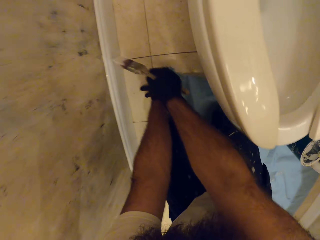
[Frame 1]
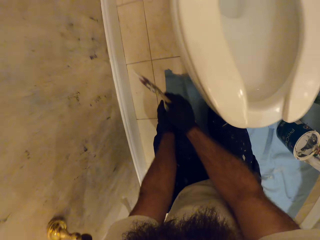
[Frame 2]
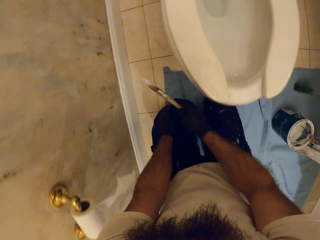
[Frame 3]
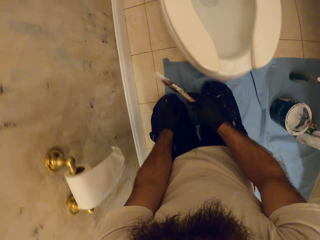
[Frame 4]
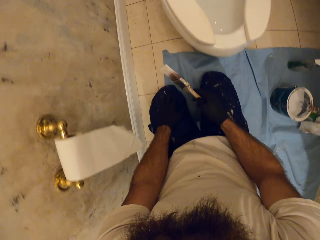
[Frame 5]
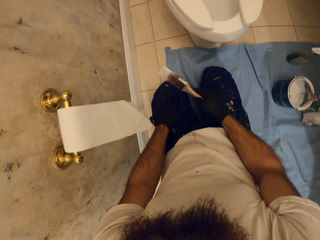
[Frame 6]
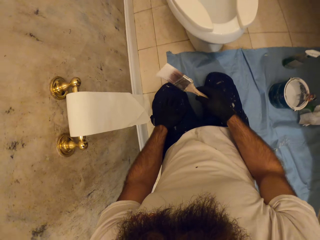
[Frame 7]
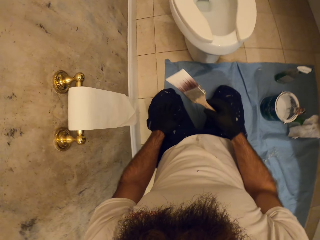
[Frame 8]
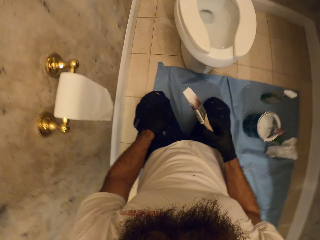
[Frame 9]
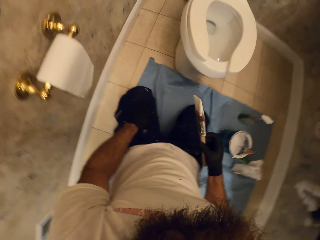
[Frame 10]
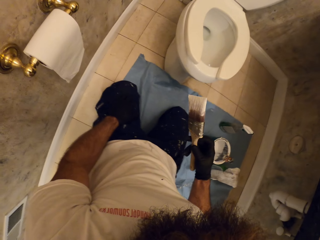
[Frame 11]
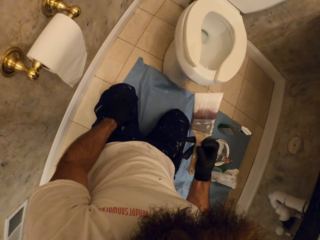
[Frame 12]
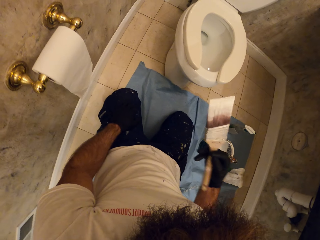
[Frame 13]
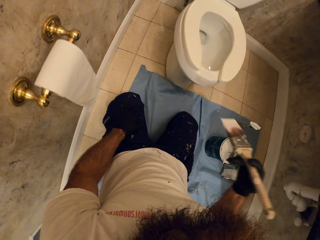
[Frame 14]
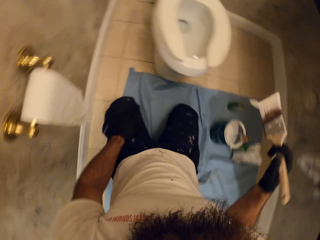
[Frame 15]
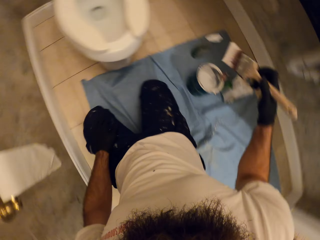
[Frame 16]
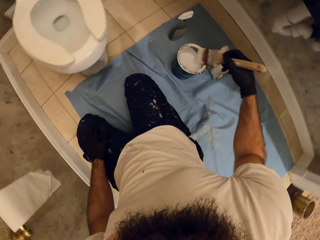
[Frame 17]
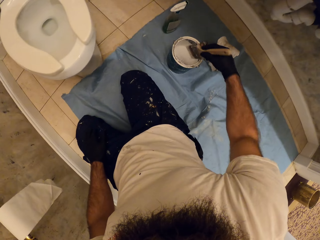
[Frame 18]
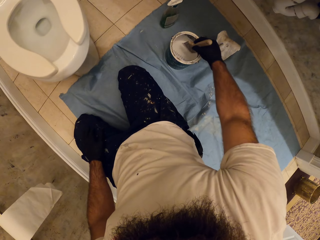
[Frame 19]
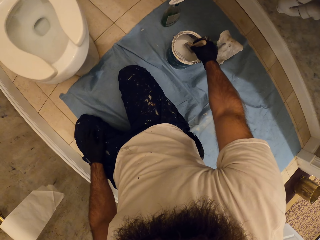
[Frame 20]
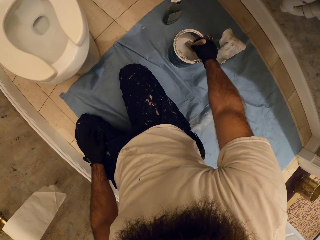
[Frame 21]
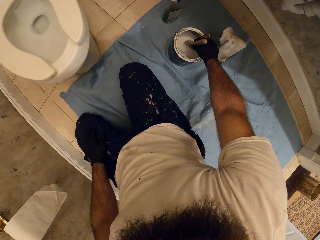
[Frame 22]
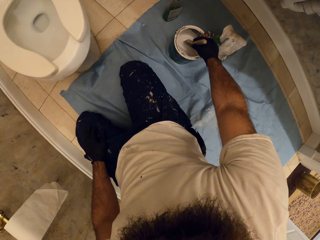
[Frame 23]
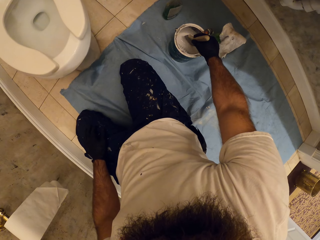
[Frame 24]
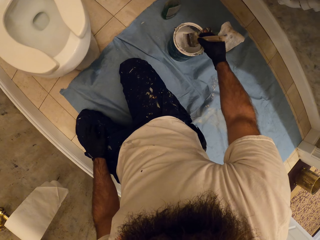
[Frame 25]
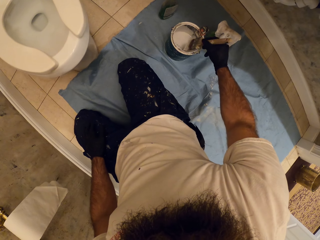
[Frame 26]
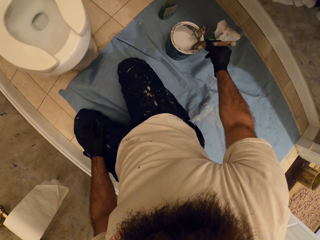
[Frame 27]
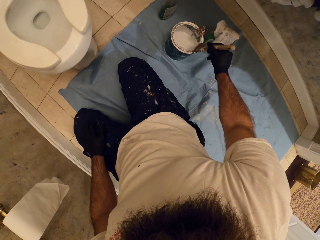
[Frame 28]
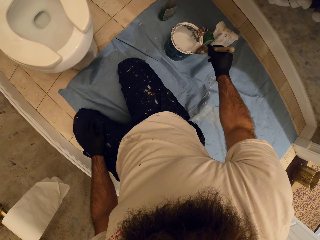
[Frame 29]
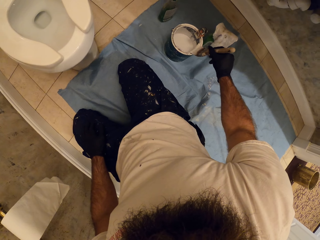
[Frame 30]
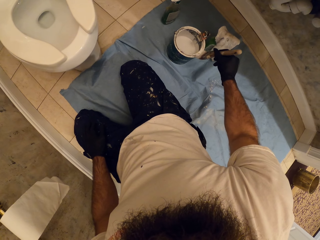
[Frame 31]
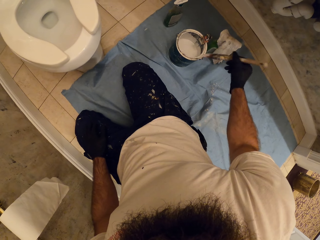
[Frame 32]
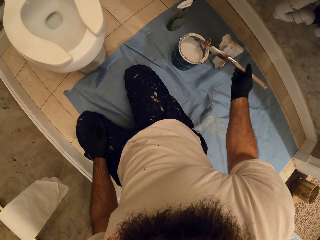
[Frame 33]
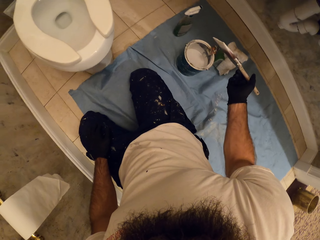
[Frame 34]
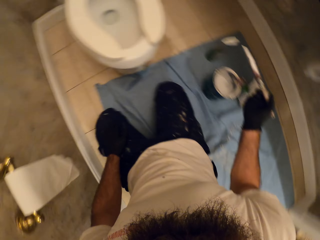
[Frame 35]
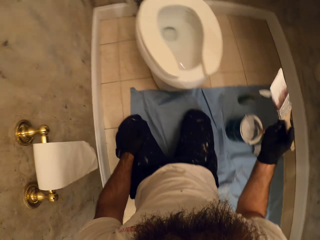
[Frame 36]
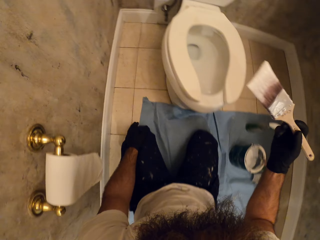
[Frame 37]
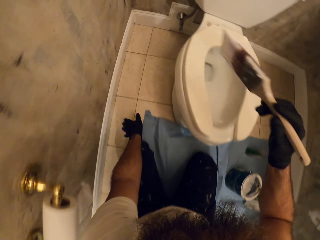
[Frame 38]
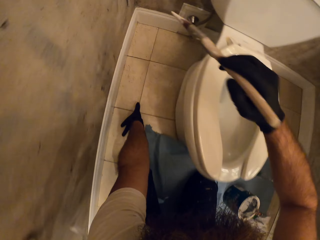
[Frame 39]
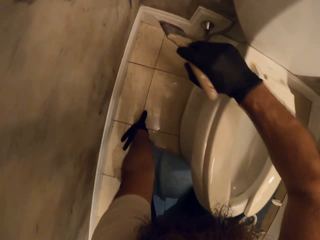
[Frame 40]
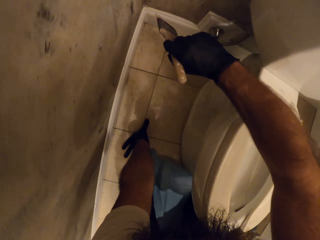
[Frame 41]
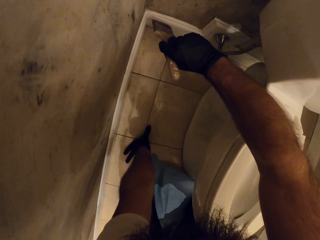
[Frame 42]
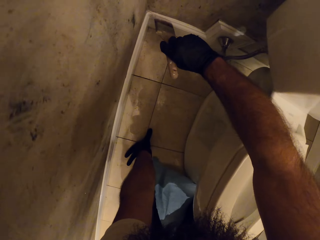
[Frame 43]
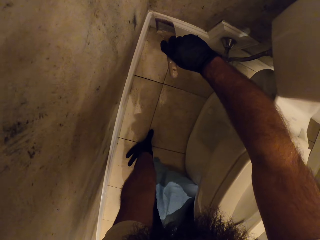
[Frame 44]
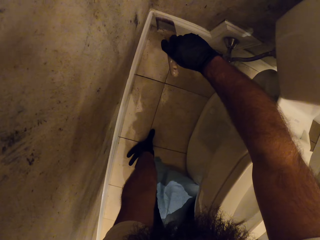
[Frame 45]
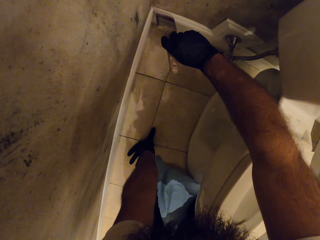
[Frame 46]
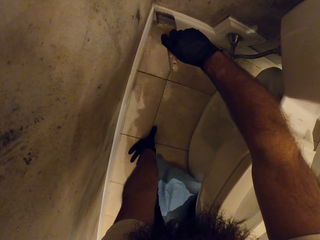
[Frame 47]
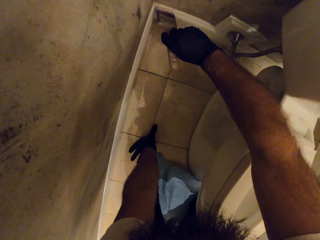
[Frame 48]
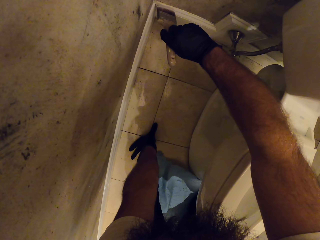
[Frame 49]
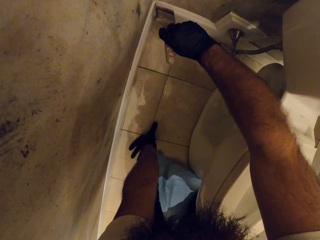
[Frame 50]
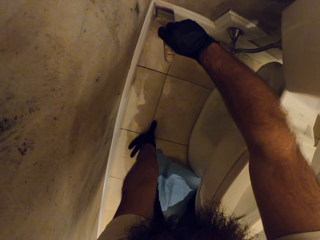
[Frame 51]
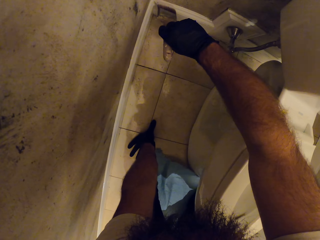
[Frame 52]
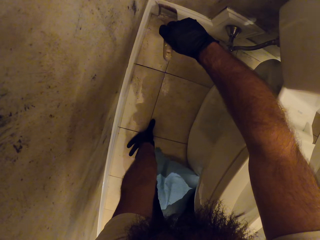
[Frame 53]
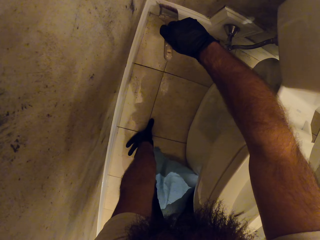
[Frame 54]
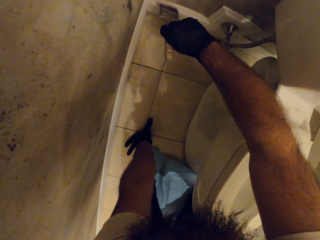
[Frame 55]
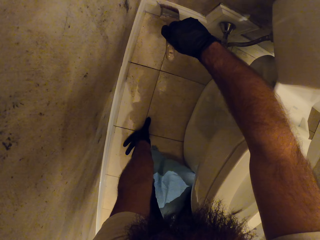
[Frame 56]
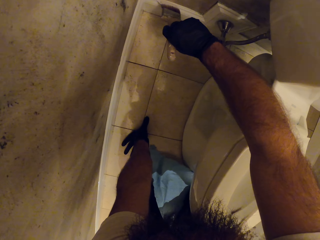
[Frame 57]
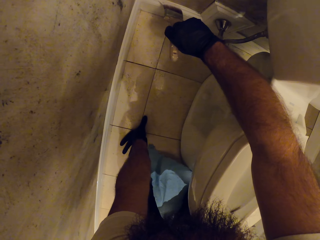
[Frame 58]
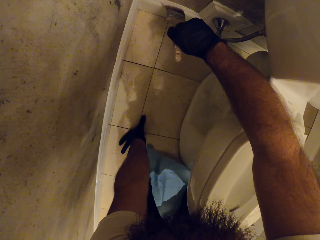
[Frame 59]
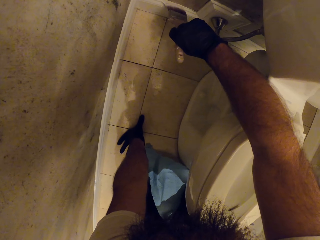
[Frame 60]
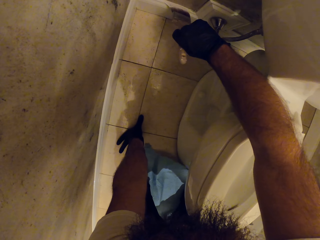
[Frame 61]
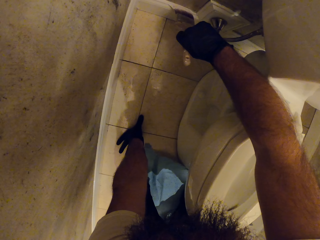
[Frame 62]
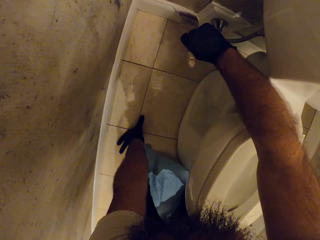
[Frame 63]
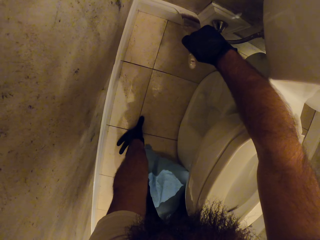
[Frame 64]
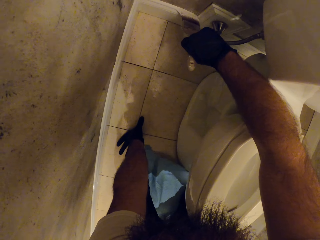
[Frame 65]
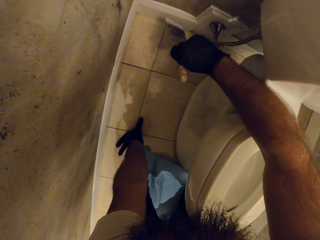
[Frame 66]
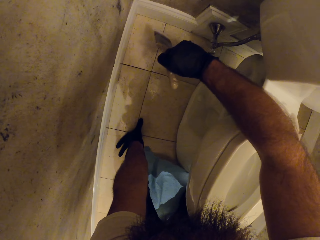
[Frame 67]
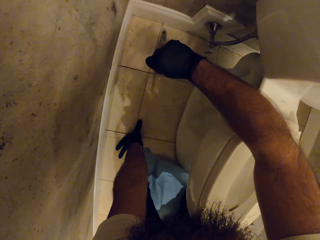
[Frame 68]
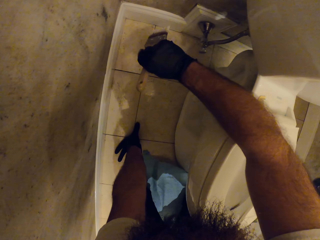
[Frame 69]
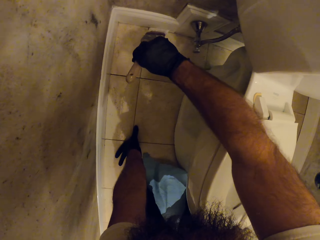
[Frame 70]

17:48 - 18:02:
The camera wearer holds the painting brush. He dips the brush in his right hand in the paint can on the floor. He removes the excess paint. He brushes the edge of the paint can with the brush in his right hand. He paints the wall with the brush in his right hand.

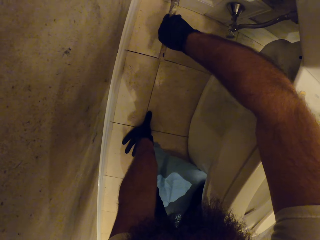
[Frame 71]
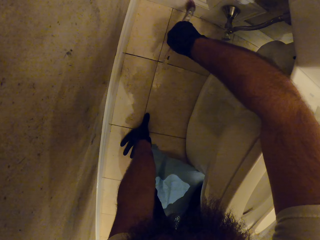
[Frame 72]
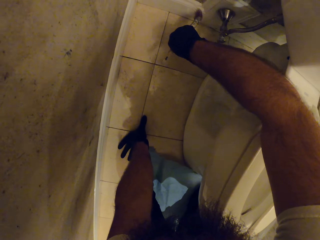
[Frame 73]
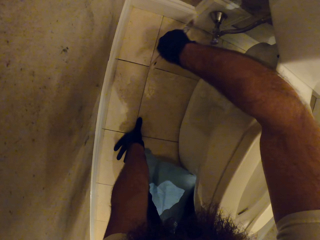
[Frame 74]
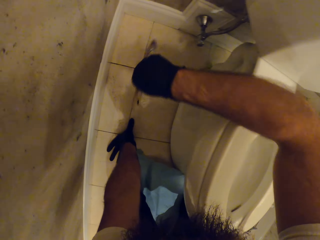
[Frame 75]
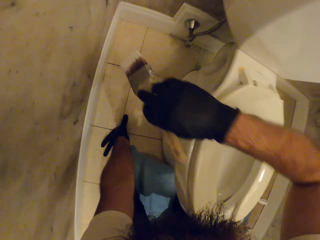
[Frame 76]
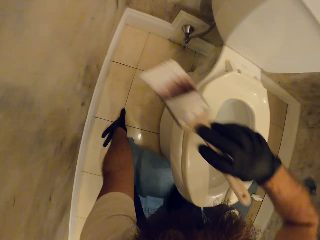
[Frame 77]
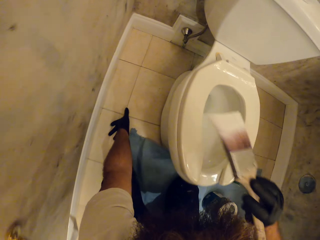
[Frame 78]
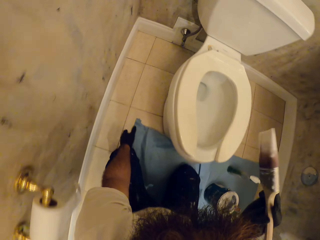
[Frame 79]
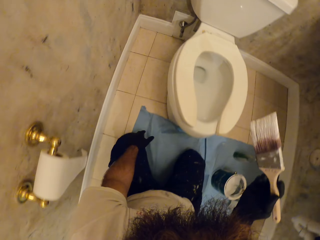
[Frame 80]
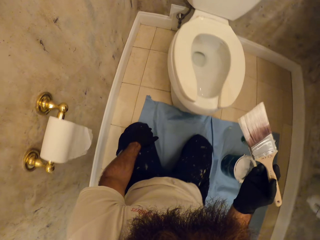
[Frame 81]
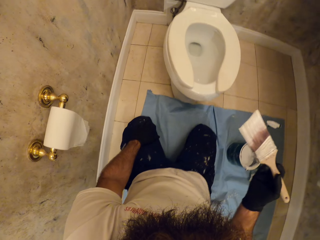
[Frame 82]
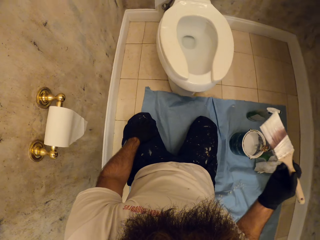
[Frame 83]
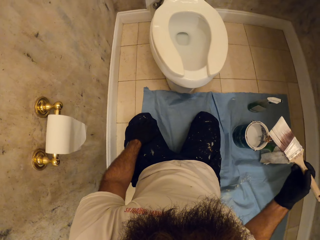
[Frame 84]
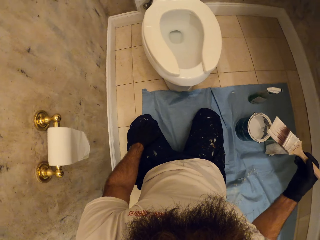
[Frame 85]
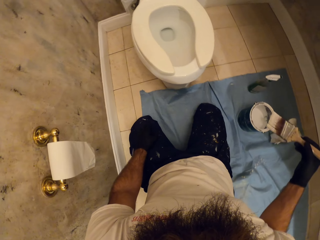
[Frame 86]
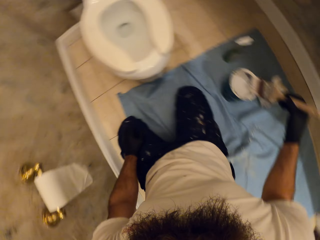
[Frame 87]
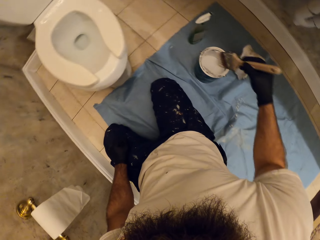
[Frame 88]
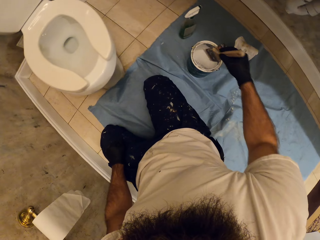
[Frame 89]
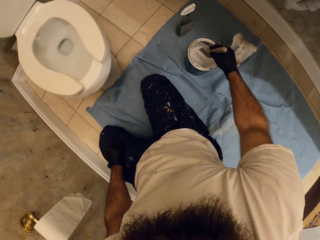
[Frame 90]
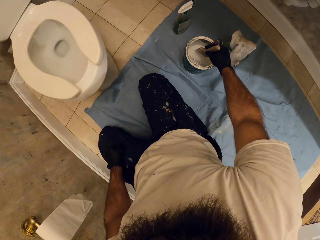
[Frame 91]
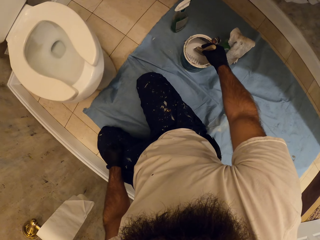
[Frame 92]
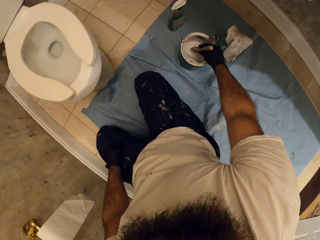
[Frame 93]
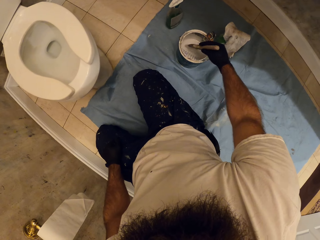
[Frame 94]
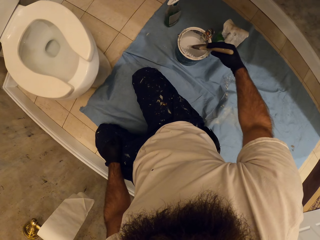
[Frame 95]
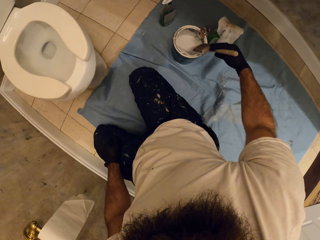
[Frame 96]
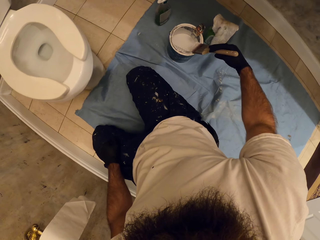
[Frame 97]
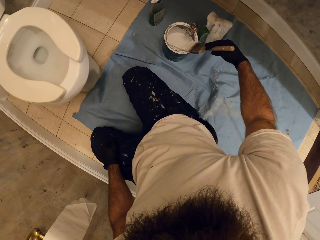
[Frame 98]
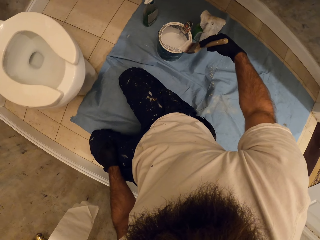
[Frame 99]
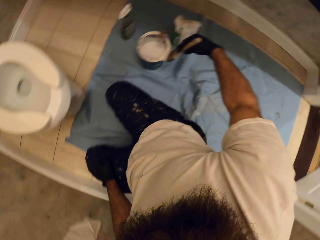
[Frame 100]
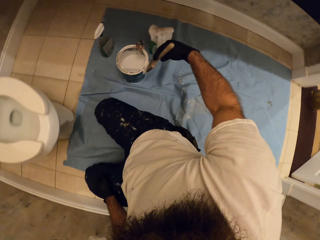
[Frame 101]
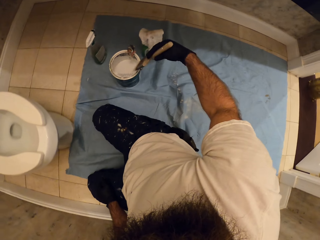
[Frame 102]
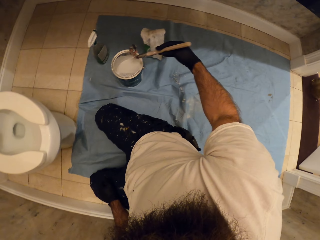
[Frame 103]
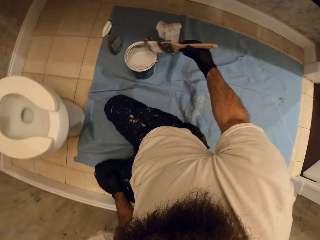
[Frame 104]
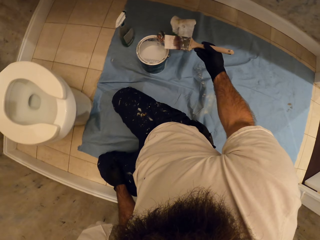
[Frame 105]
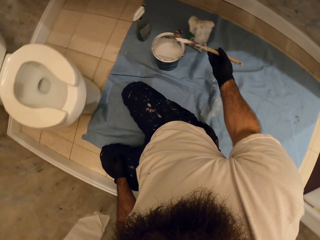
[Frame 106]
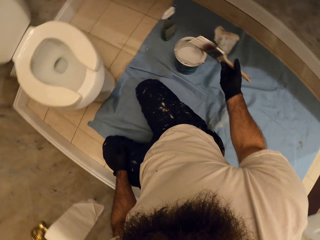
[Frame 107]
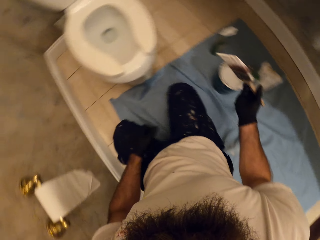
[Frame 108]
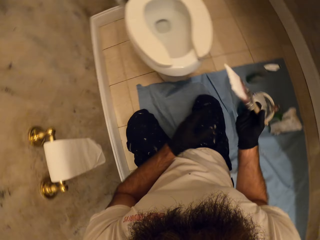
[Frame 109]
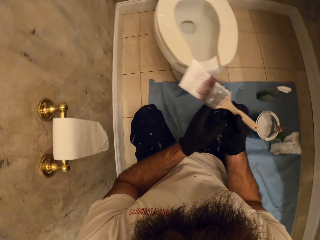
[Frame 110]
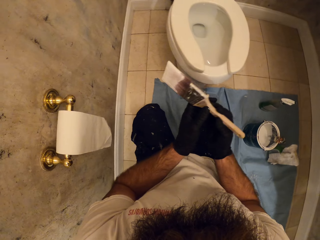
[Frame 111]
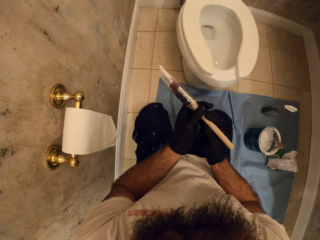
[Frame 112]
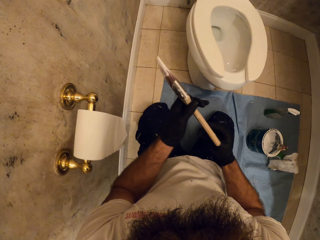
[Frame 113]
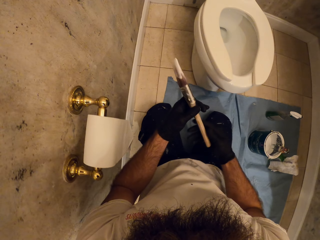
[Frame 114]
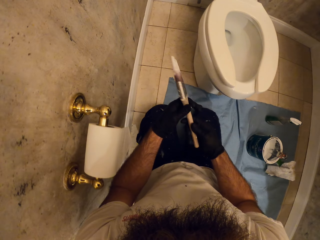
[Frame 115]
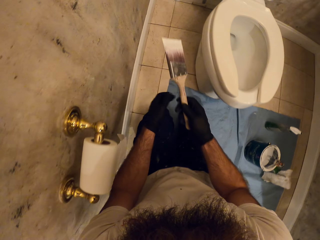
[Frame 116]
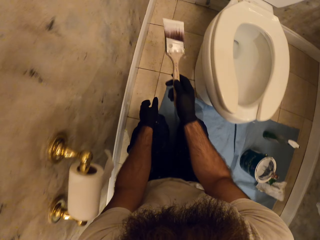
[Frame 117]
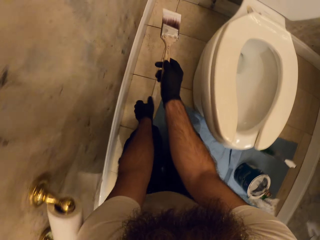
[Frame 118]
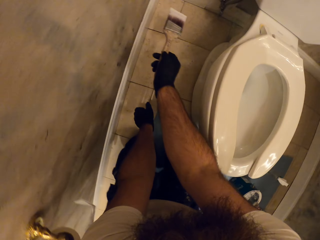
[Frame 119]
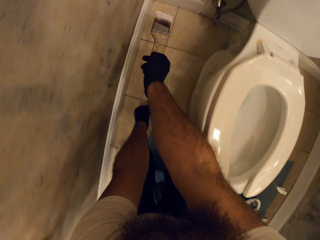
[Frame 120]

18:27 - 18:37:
The camera wearer lifts the brush. He puts the brush in the paint. He scoops paint from a paint can with the paintbrush in his right hand. He dabs the paintbrush in his right hand on the edge of the paint can. He removes the brush from the paint. He lifts the brush.
